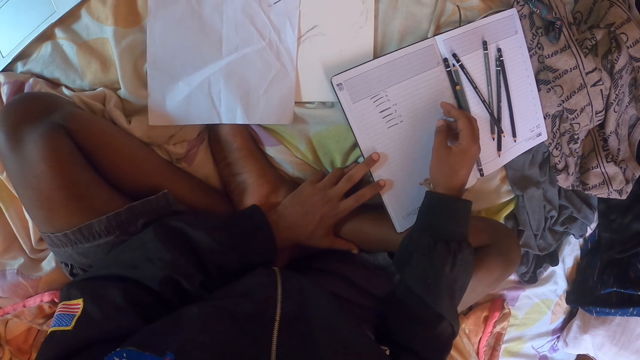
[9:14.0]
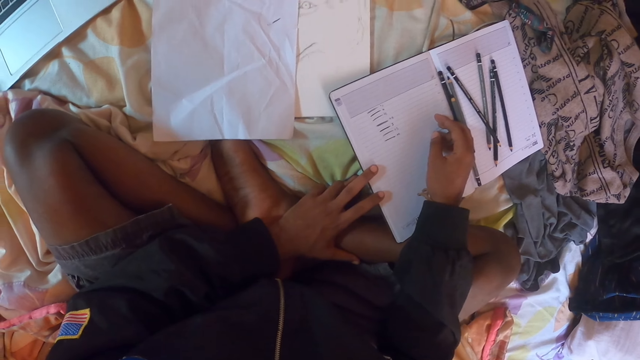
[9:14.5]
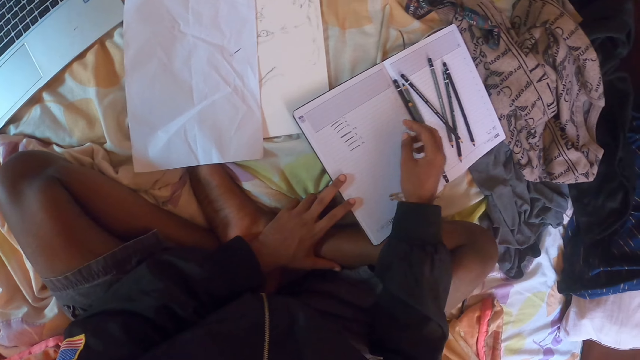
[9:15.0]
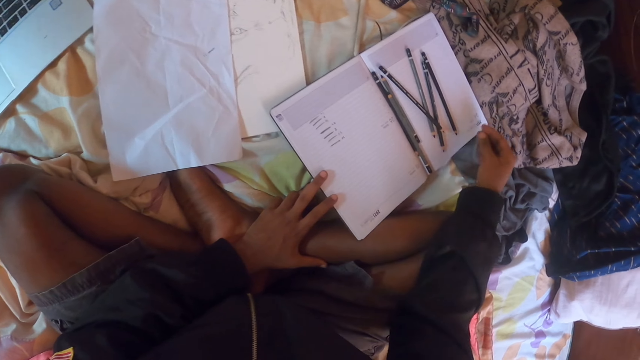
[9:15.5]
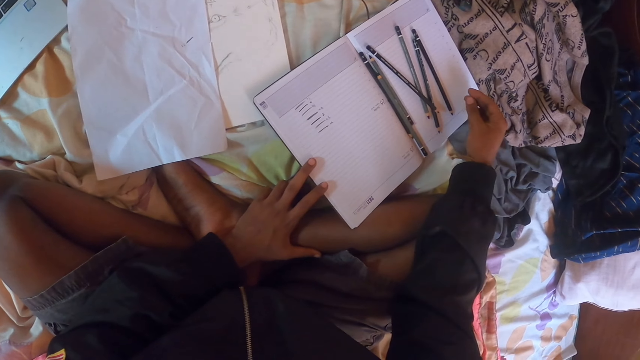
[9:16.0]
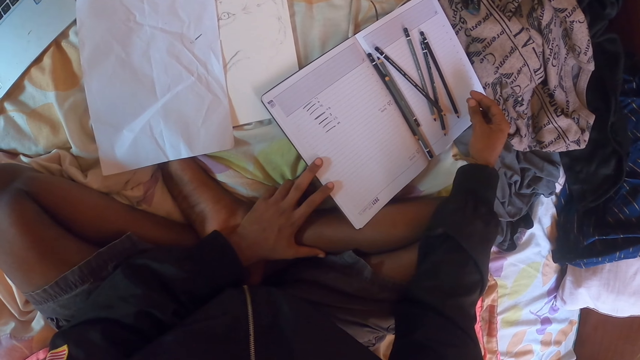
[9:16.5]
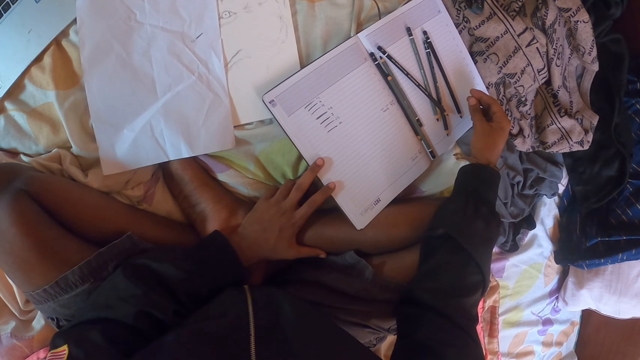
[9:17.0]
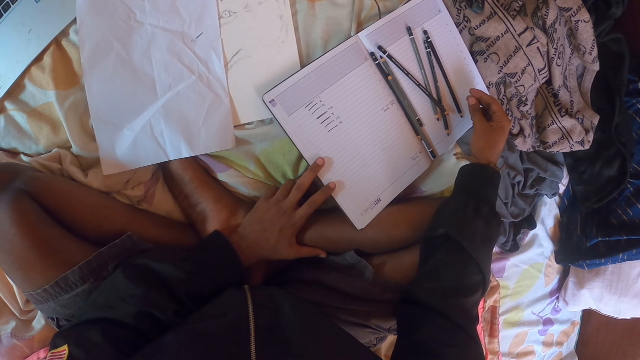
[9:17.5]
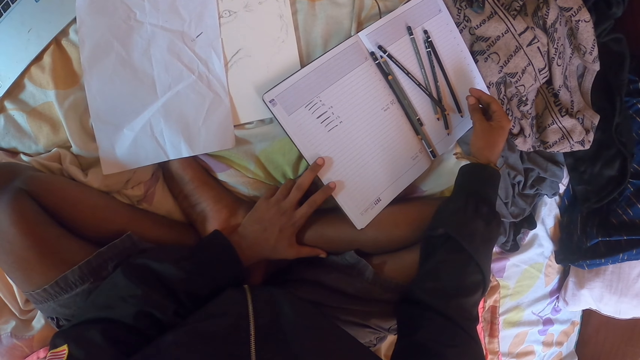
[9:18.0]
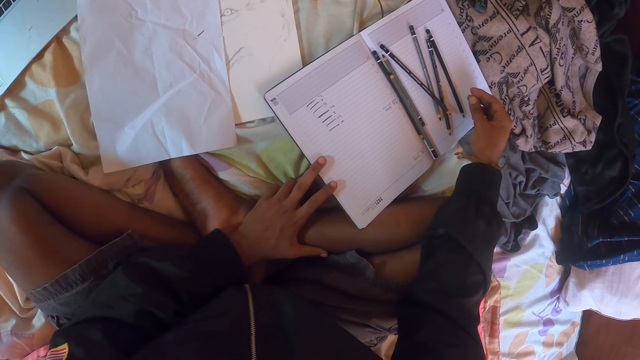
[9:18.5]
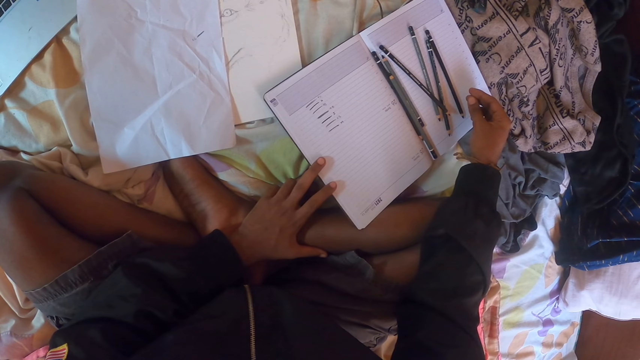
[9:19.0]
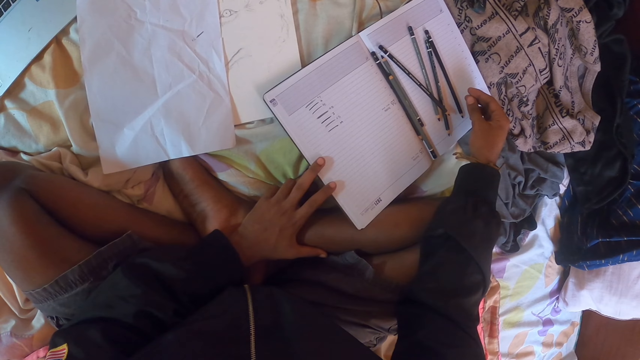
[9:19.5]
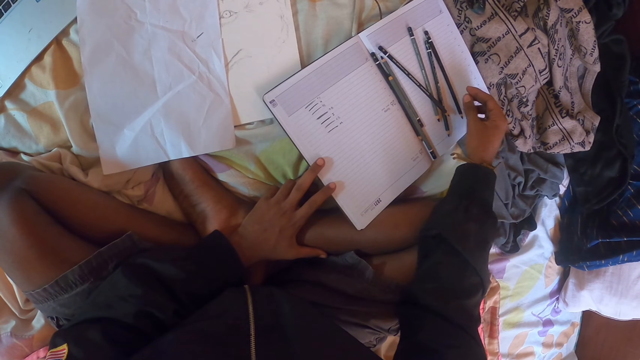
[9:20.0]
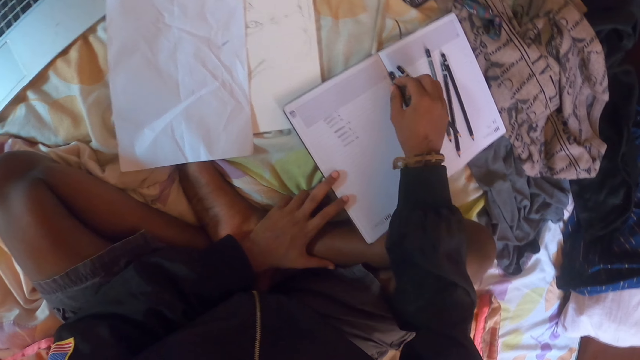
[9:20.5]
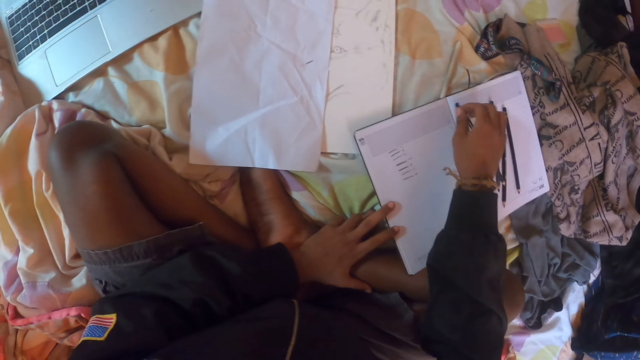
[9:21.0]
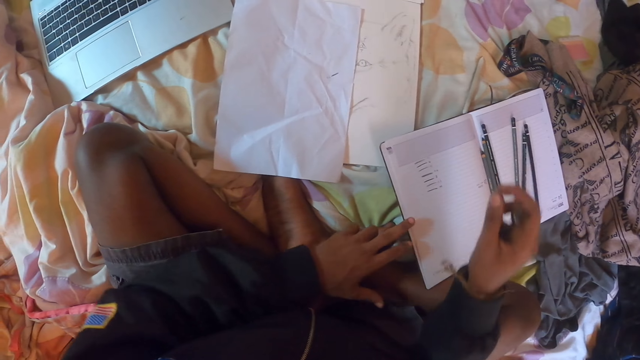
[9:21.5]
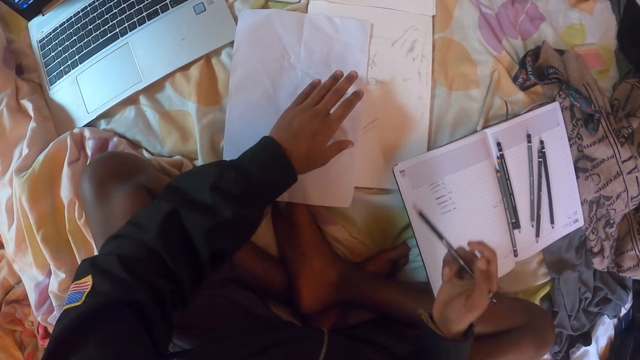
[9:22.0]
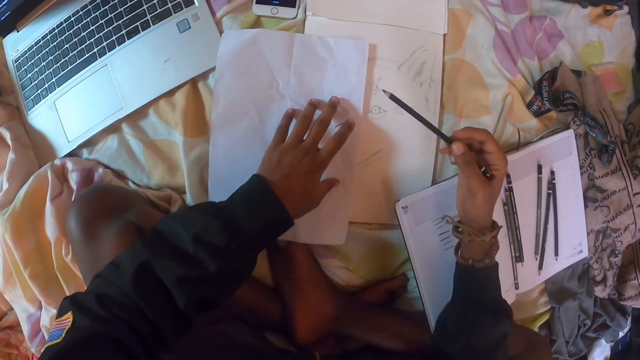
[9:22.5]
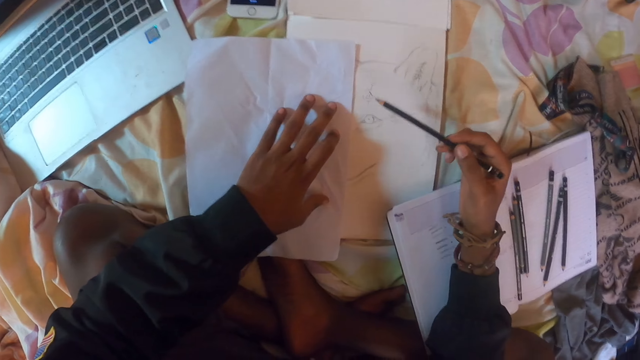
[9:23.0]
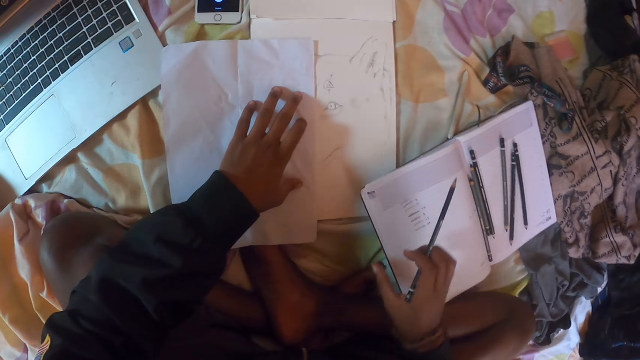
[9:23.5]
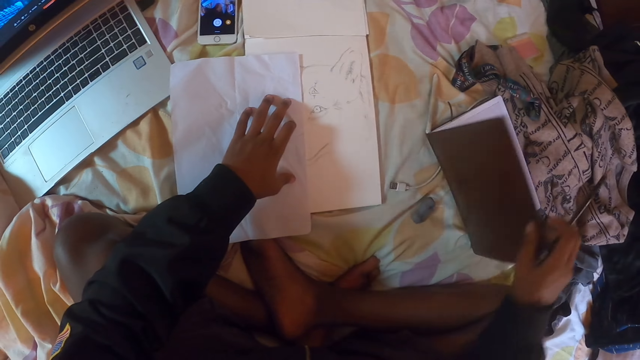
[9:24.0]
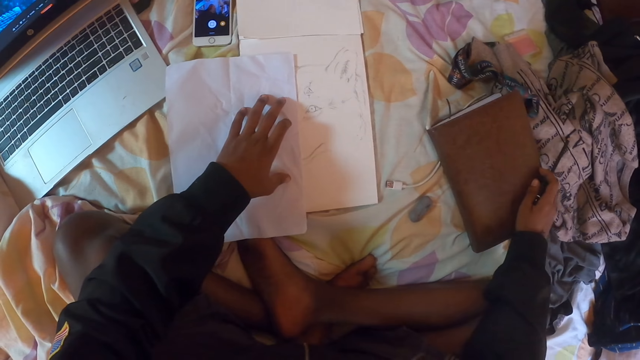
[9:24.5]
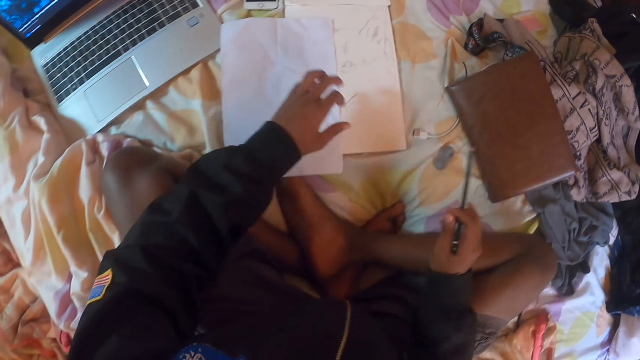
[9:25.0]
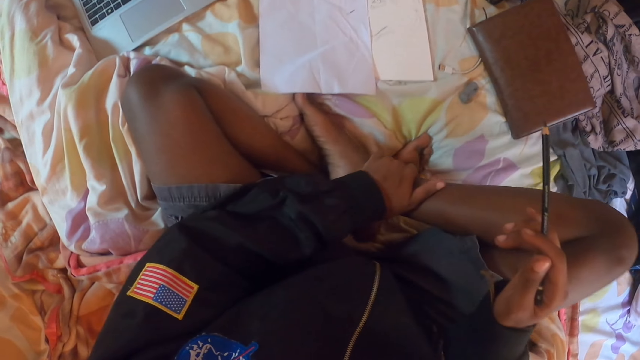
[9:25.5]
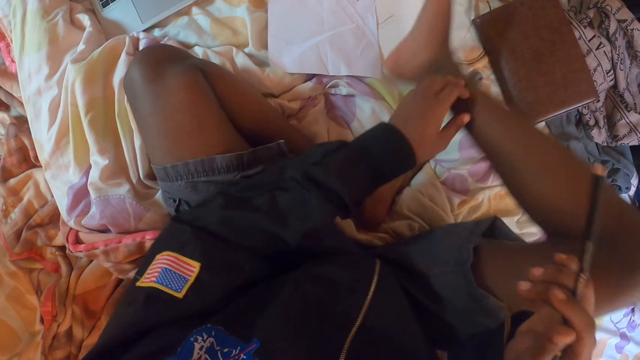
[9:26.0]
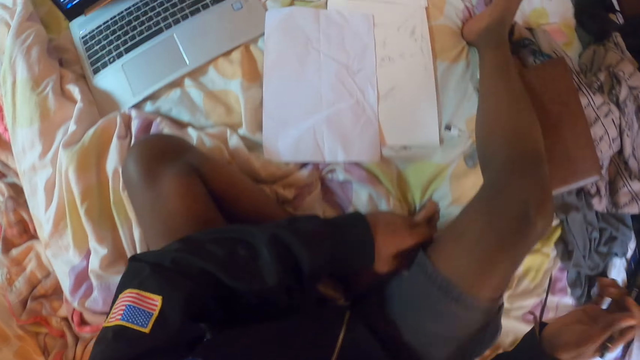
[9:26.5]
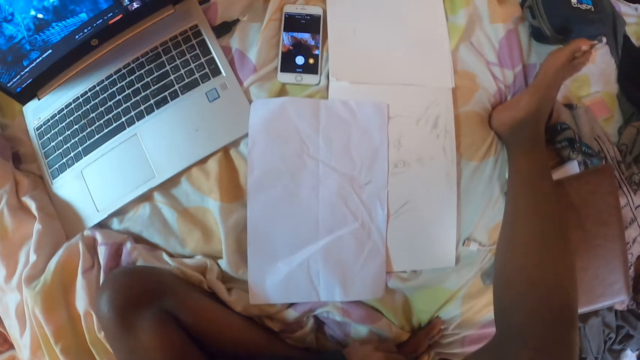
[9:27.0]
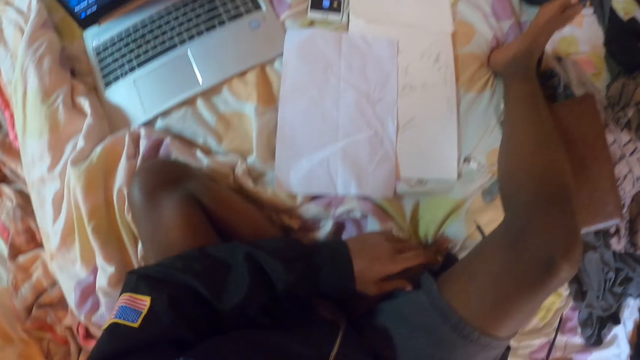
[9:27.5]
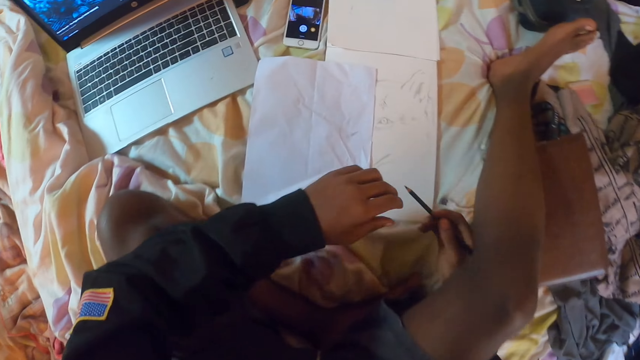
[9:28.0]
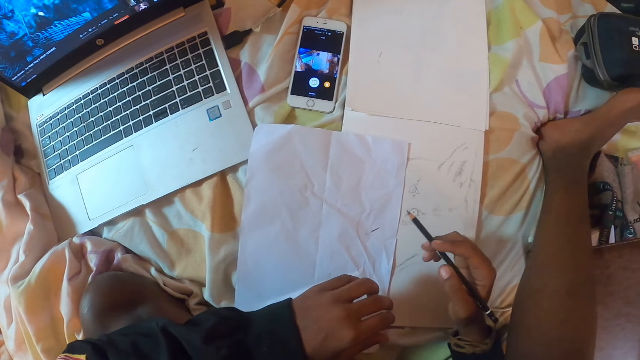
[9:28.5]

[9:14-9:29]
The camera wearer picks up a pencil on the book. He closes the book. He moves the right leg, holds his leg and stretches his leg.

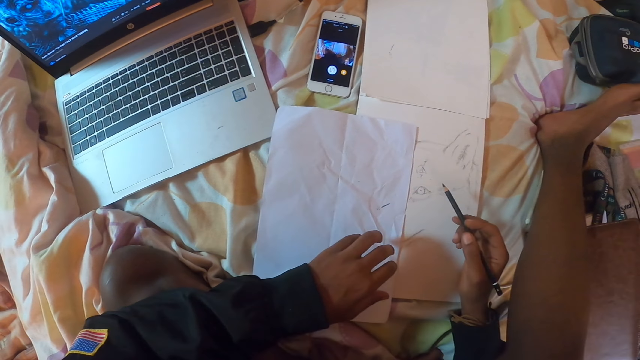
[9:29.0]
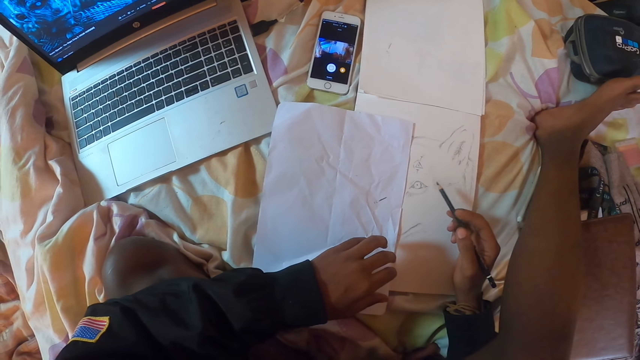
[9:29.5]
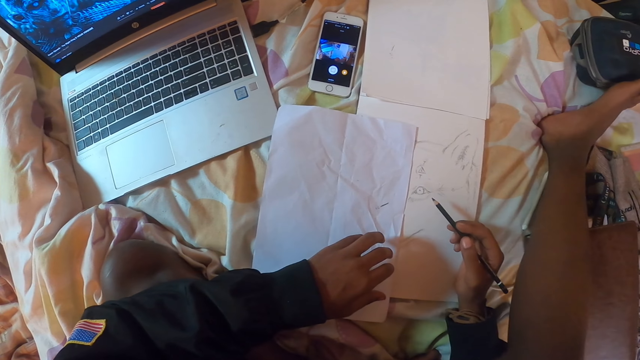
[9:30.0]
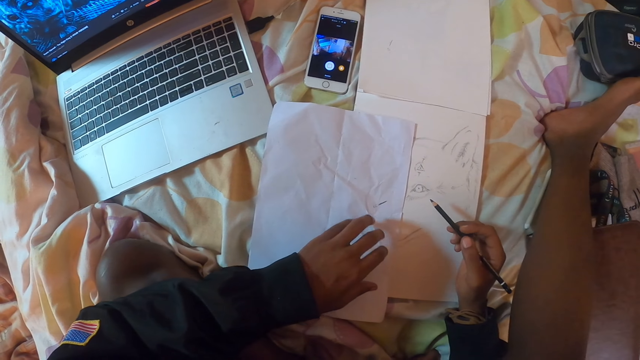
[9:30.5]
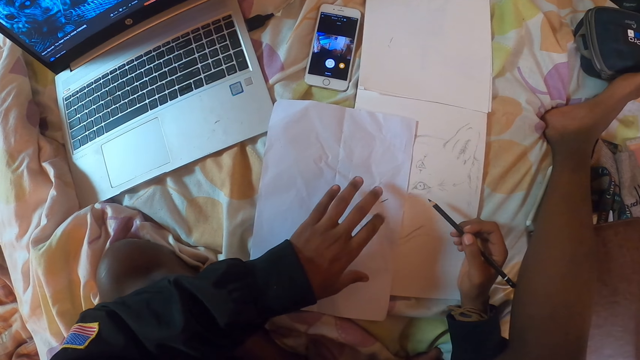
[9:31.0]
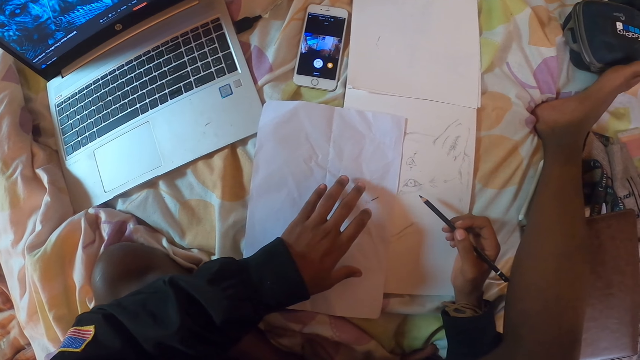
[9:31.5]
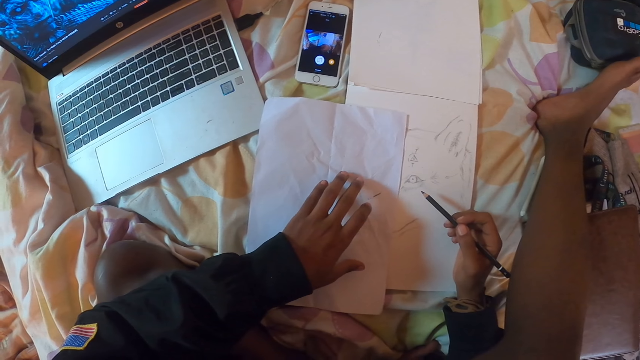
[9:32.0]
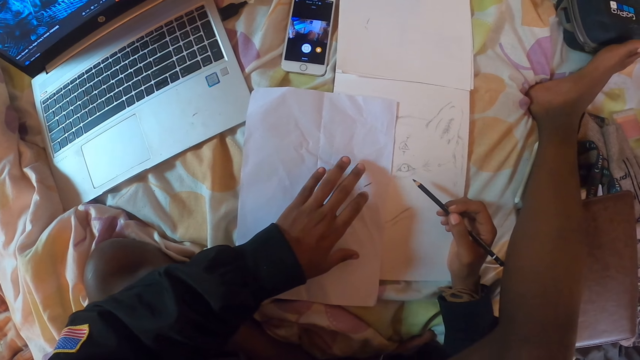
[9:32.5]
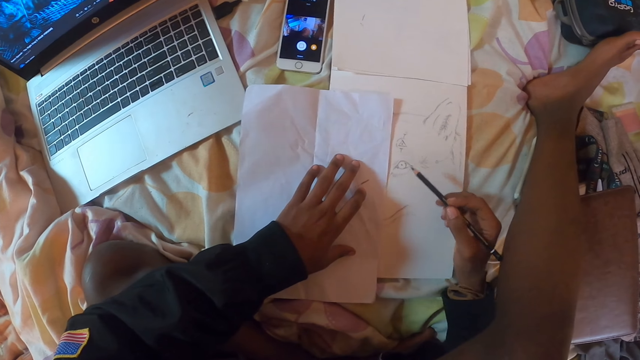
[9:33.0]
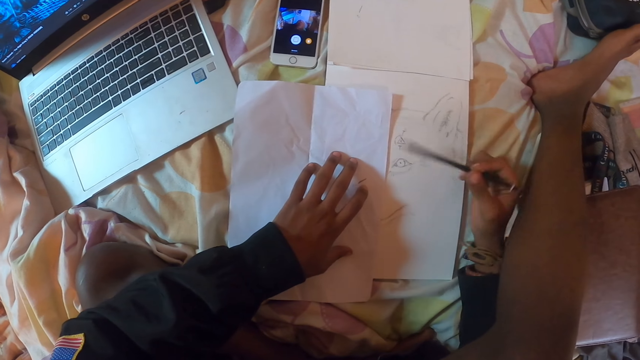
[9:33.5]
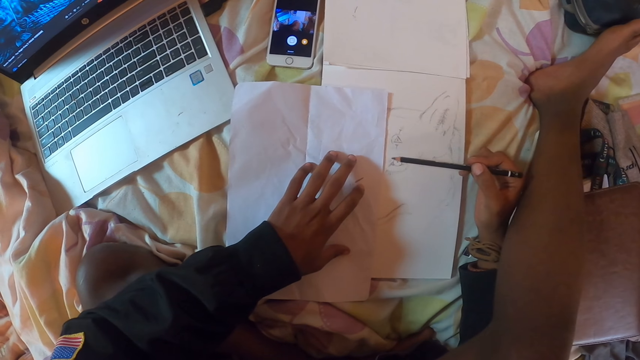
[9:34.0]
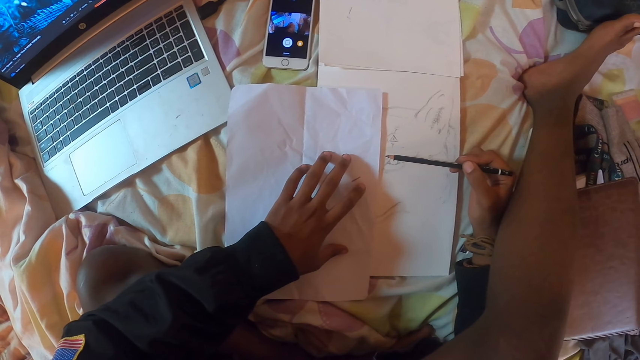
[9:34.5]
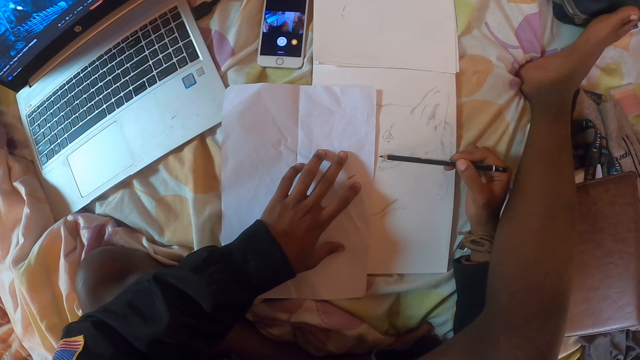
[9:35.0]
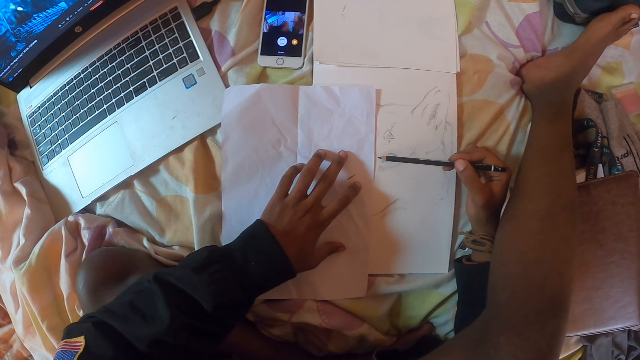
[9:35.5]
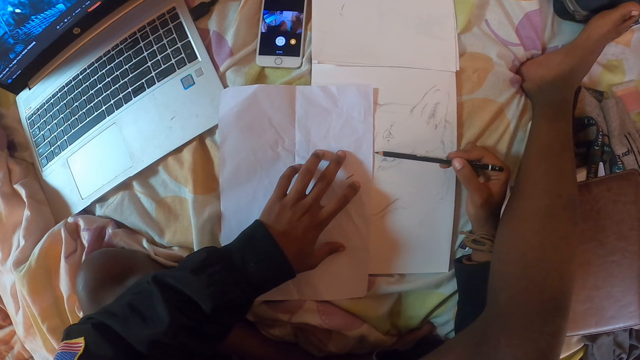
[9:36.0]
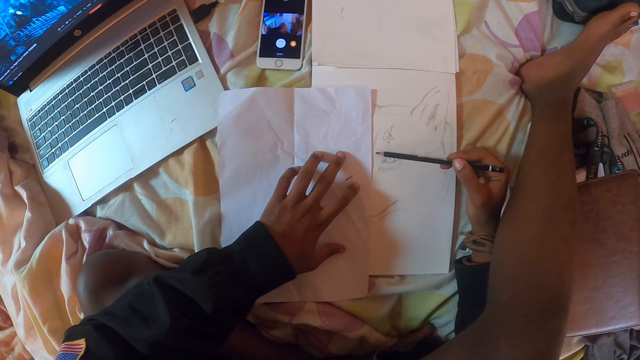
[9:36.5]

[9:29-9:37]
The camera wearer draws on the paper with a pencil.
